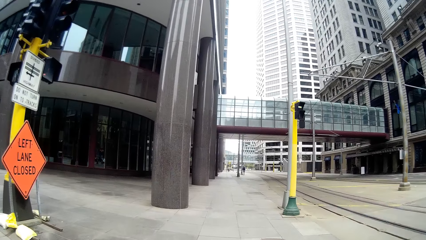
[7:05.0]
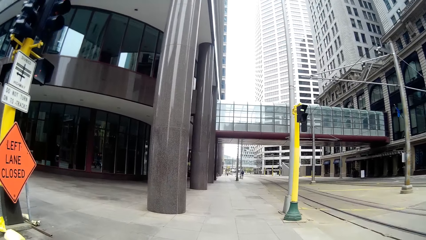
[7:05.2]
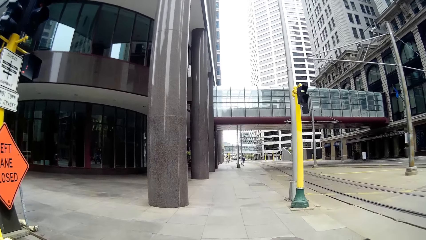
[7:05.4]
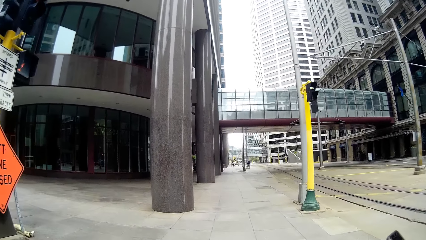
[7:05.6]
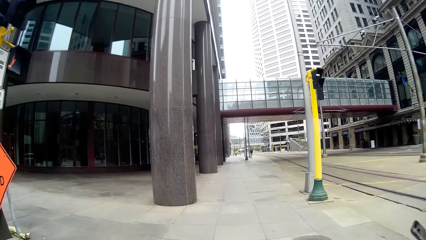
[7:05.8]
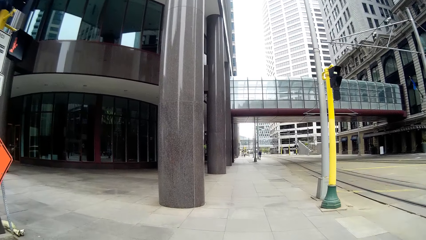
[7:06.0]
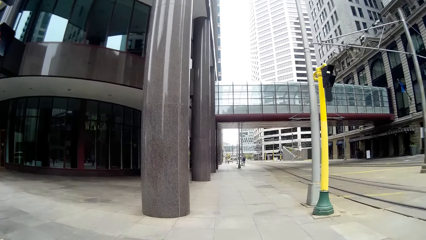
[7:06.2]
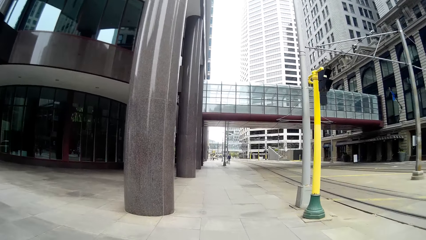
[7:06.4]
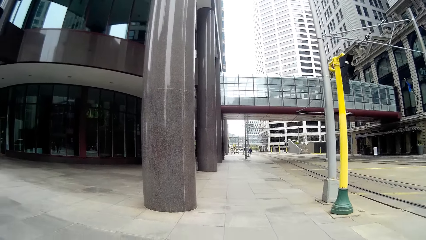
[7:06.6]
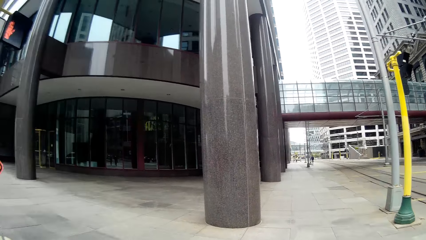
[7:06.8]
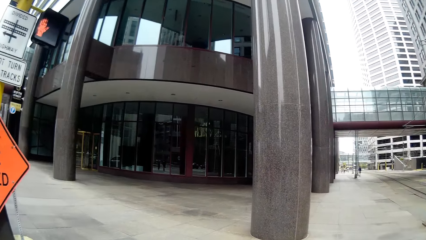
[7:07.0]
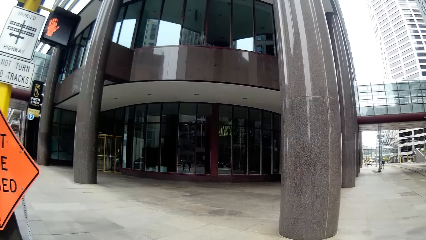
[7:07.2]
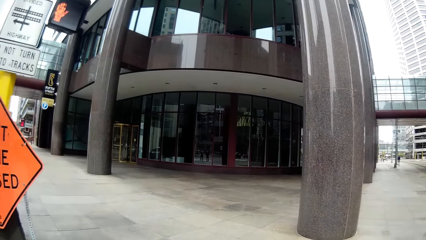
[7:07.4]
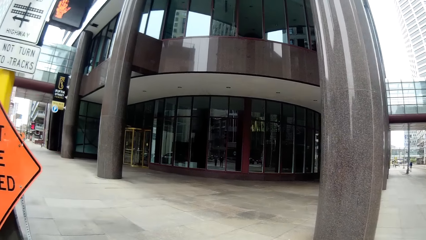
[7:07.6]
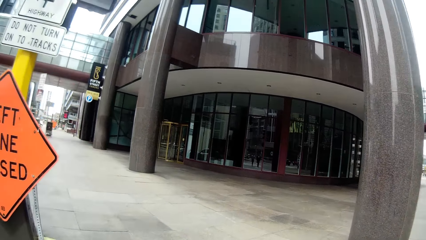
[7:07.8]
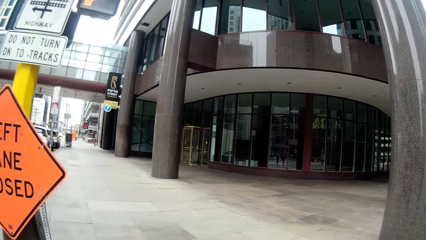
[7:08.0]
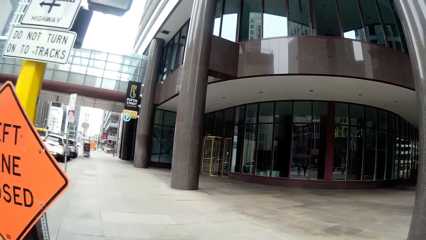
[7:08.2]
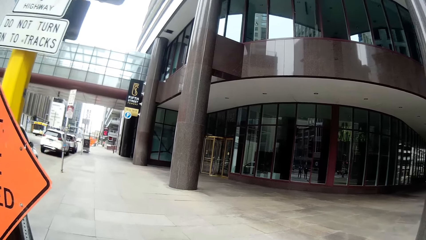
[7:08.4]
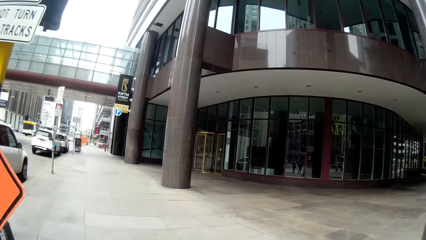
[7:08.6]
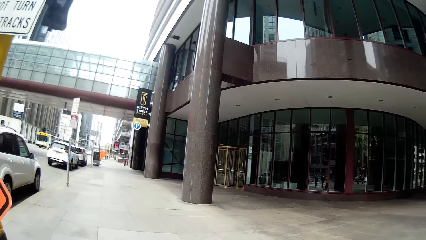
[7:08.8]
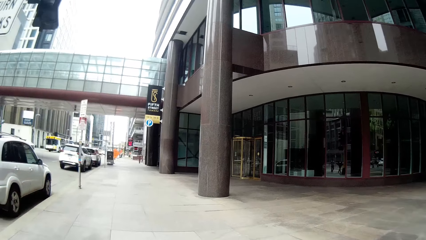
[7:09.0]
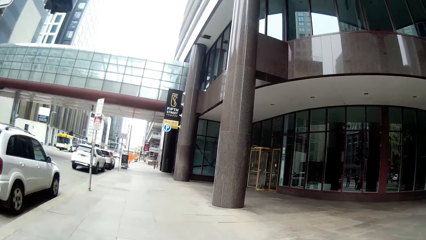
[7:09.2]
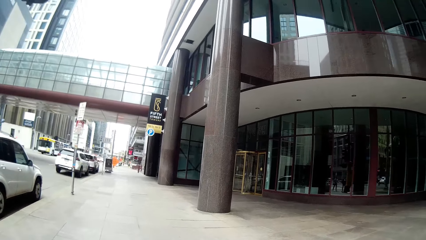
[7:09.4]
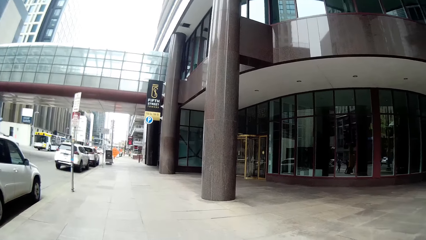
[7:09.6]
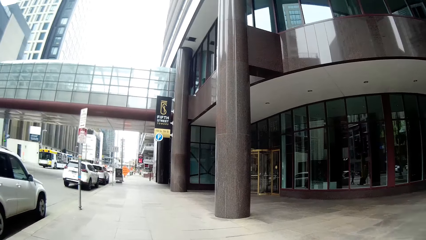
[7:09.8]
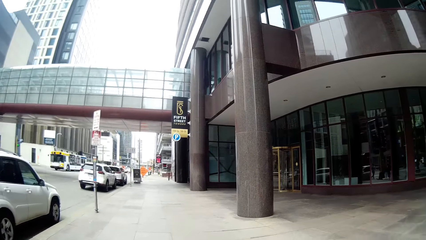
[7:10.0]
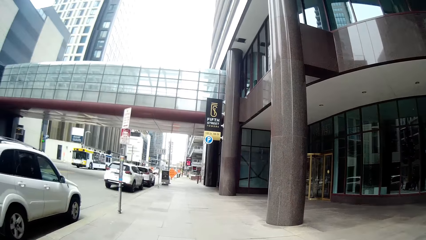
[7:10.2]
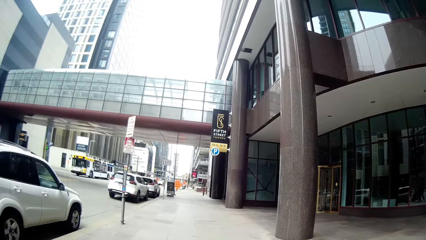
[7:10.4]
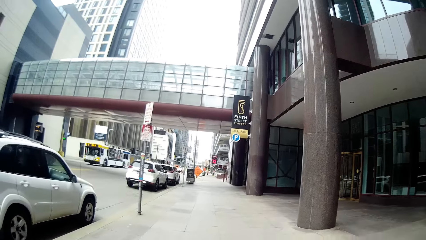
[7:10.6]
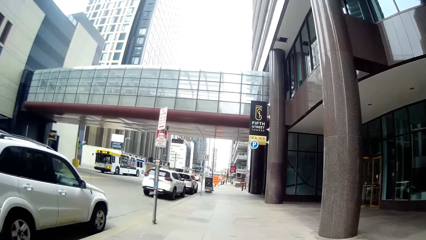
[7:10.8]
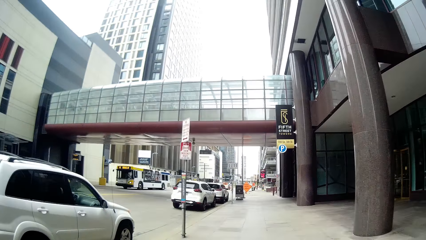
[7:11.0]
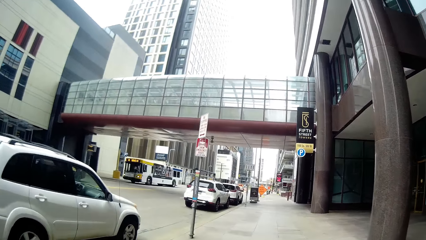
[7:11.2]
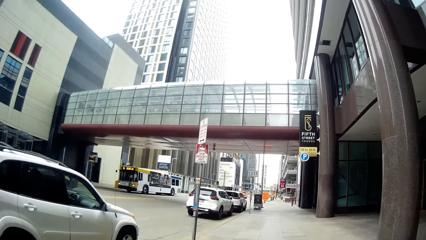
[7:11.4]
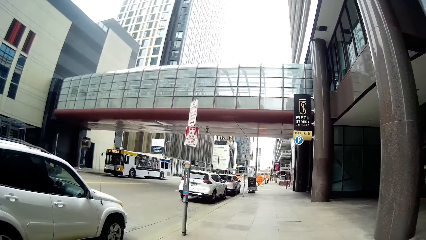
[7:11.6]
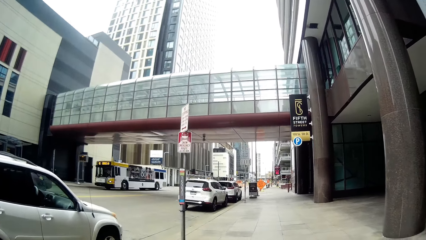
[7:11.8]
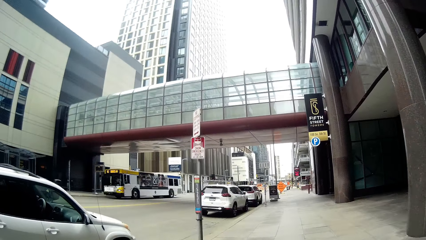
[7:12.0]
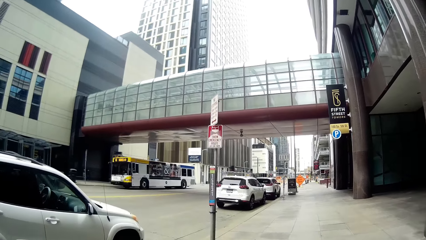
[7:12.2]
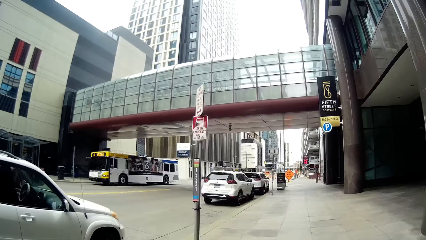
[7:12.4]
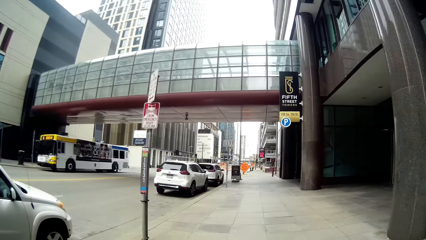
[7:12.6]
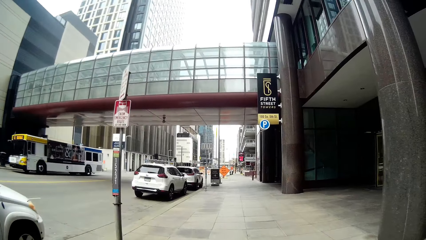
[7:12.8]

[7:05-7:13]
The camera wearer walks on the pathway.

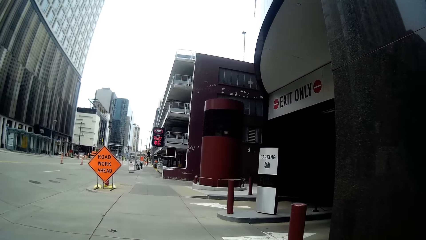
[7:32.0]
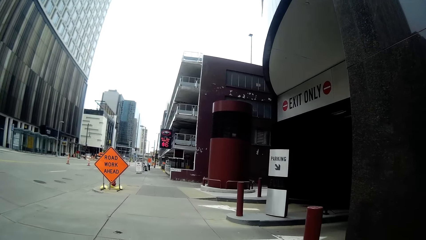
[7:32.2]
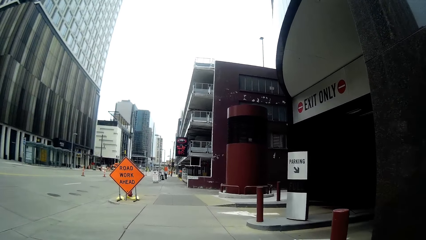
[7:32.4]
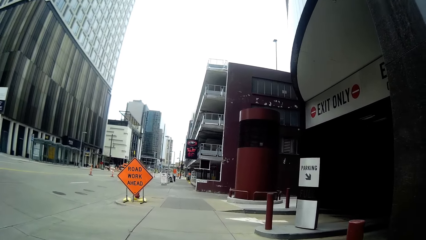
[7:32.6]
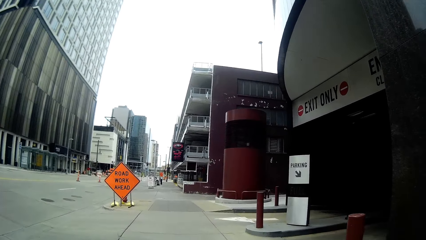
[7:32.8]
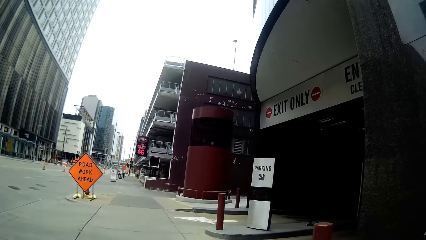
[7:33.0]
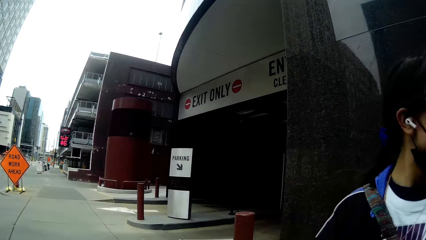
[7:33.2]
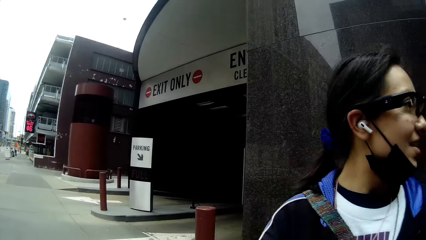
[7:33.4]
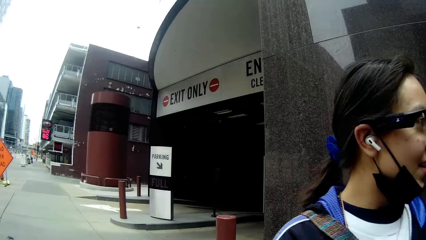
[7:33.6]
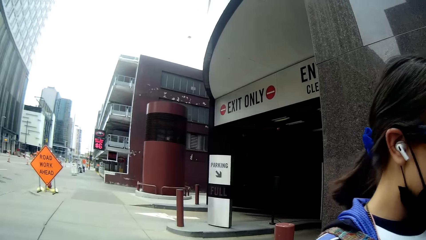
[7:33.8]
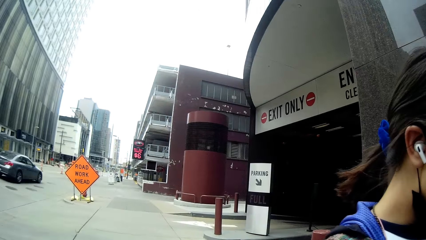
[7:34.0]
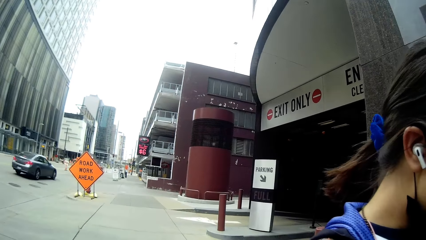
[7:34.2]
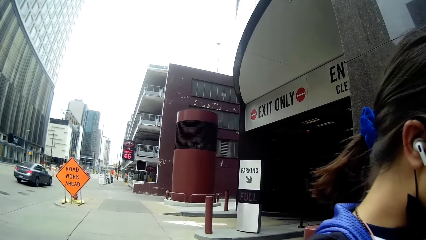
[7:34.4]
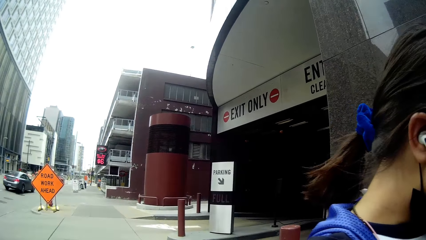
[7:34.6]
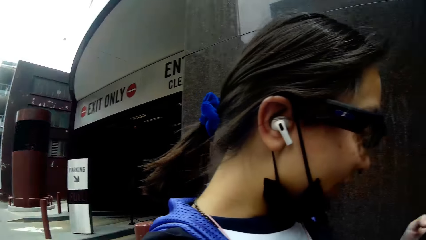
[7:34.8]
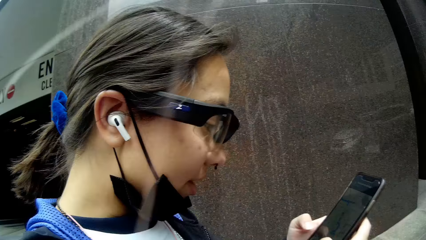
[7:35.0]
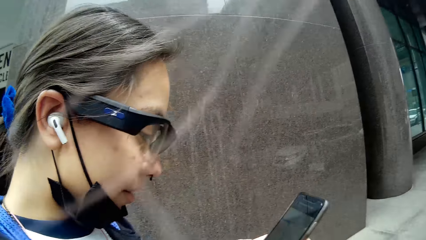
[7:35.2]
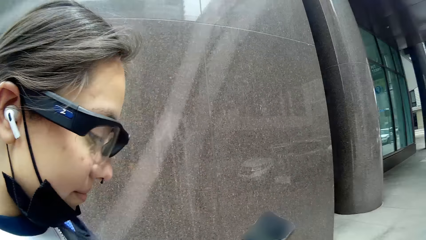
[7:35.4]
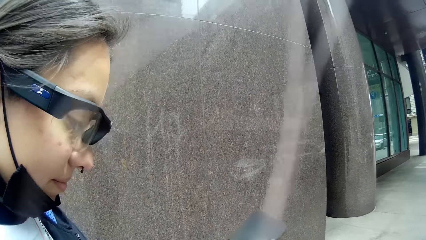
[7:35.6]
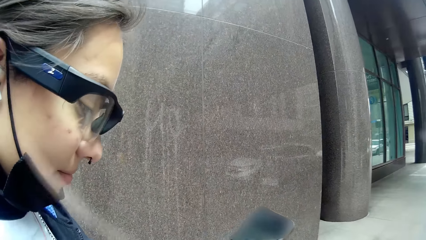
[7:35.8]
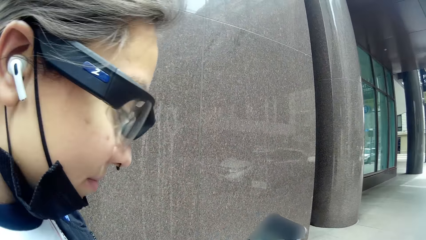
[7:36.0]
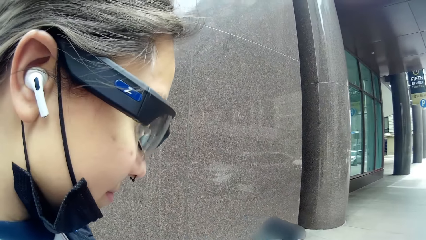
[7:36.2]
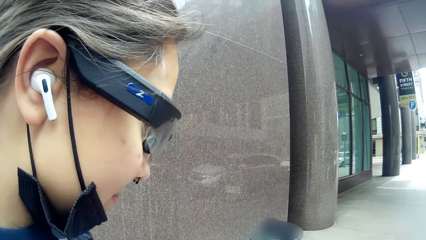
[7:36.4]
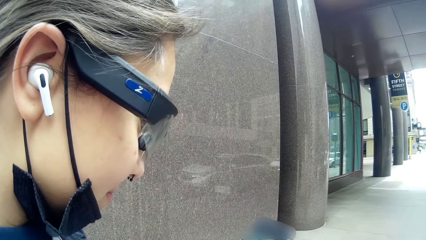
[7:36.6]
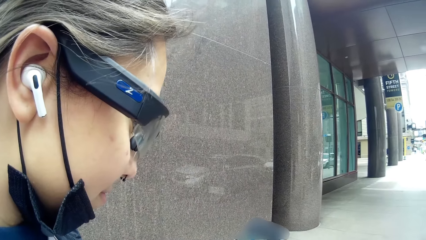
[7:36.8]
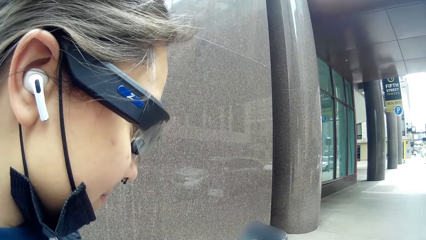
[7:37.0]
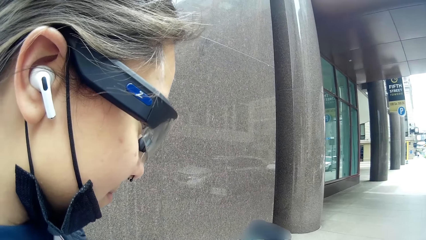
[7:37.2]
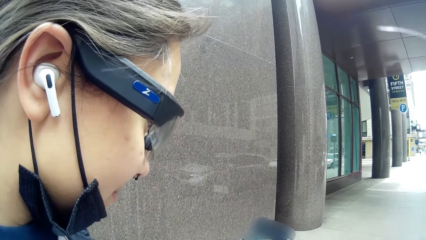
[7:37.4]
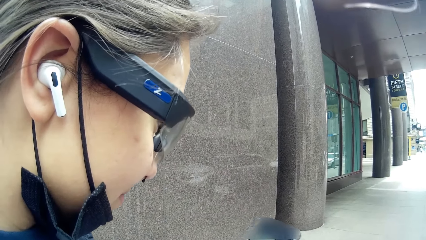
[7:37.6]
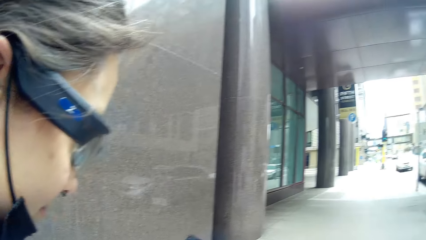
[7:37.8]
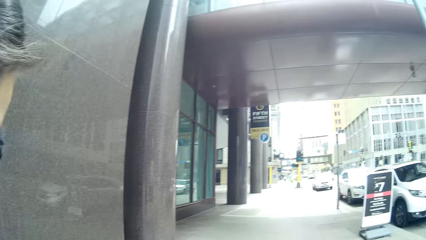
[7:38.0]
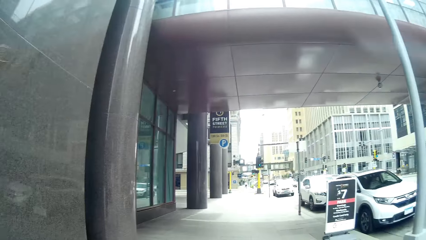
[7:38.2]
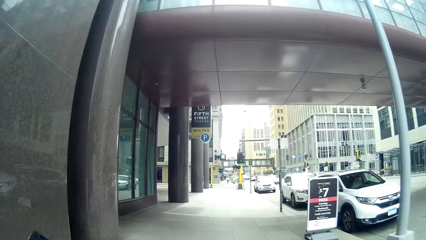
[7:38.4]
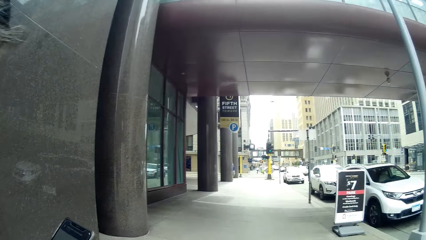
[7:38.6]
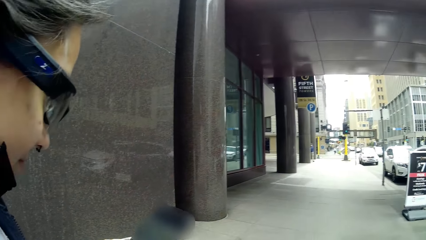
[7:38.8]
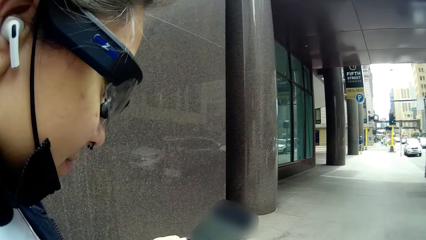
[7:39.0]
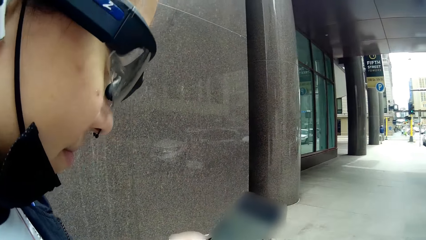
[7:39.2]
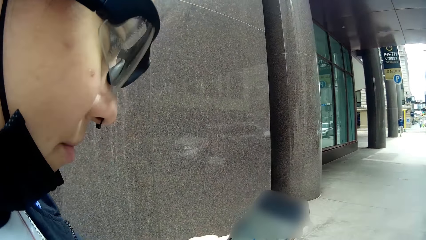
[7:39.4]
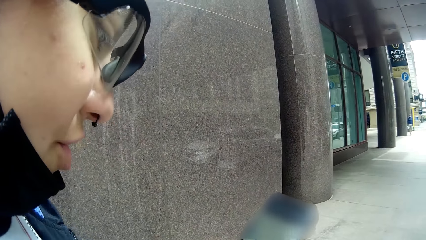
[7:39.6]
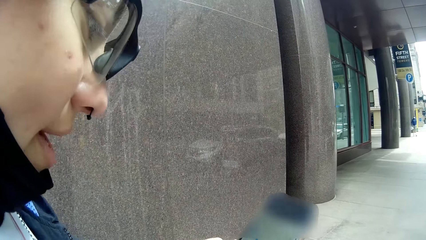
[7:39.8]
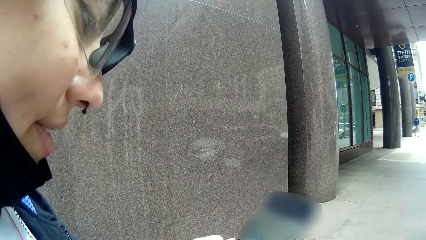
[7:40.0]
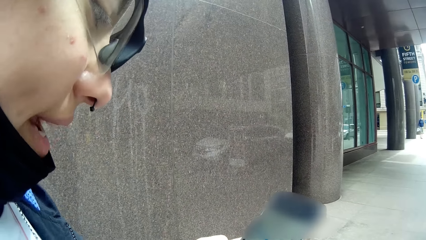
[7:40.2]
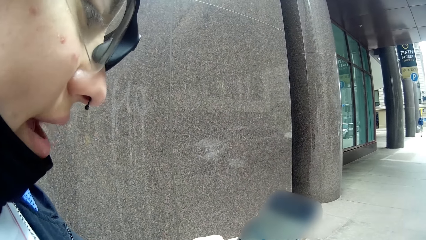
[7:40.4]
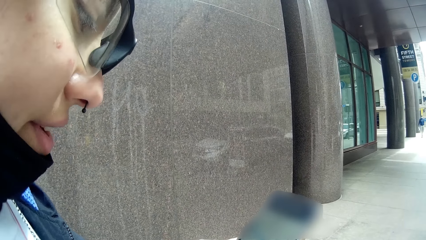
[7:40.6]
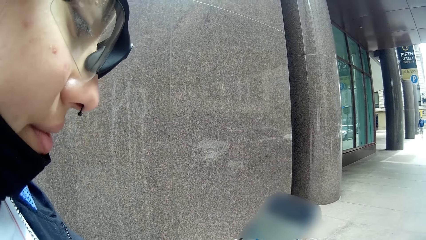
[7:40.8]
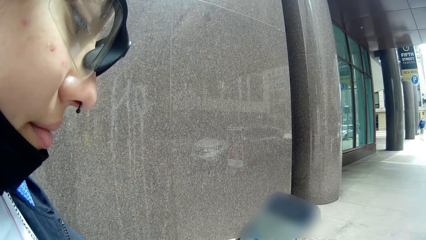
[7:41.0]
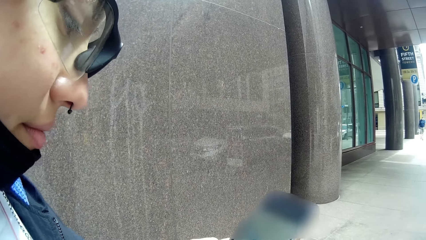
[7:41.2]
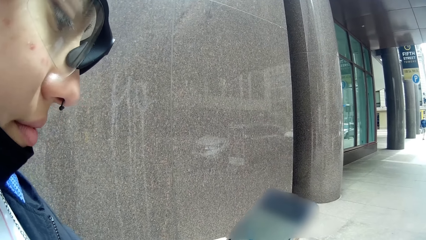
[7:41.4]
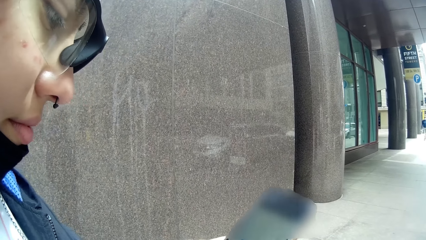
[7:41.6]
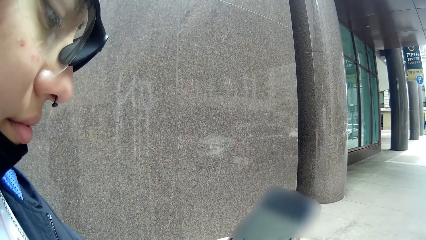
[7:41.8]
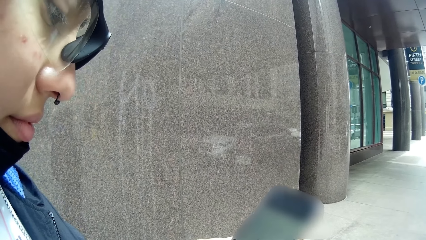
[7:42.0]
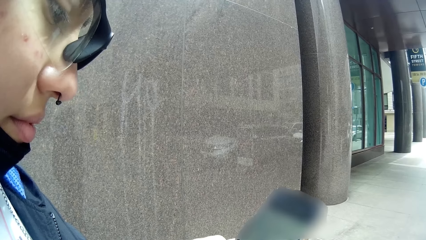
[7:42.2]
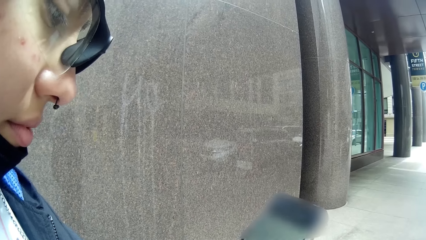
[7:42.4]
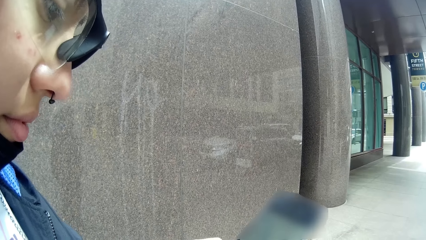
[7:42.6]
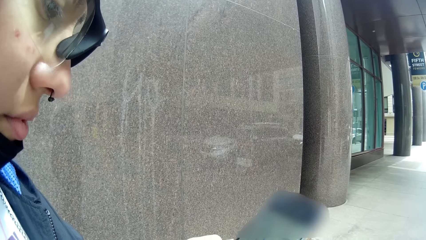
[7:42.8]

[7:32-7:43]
The camera wearer stands on the pathway. The woman operates the phone with her left hand. The camera wearer stares at the phone of the woman.
